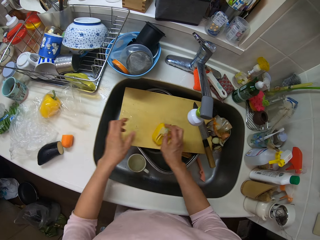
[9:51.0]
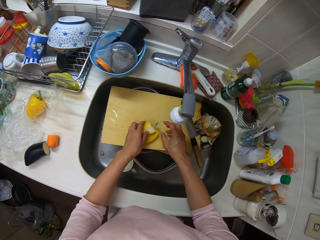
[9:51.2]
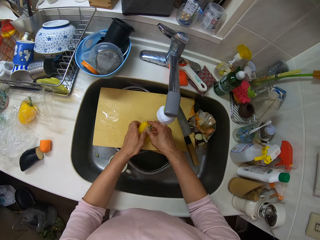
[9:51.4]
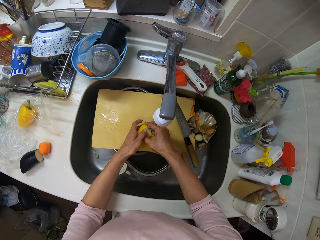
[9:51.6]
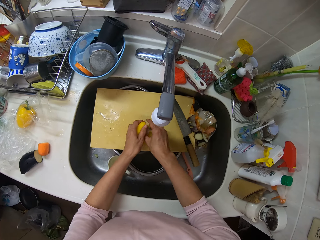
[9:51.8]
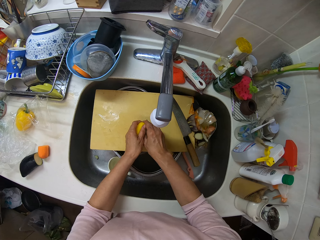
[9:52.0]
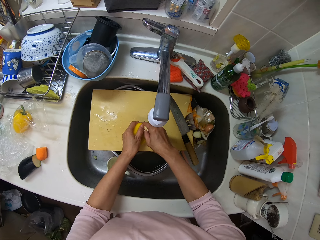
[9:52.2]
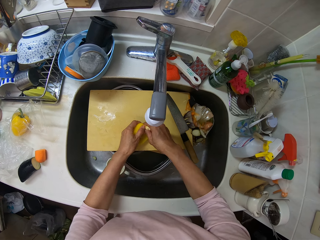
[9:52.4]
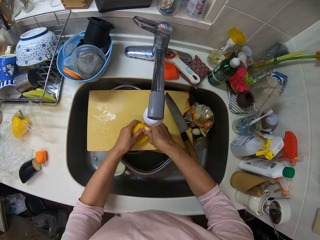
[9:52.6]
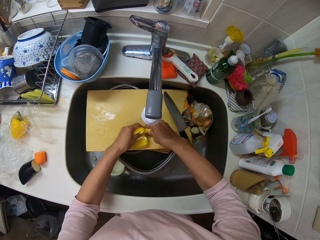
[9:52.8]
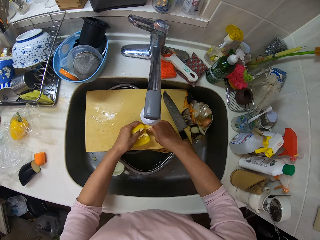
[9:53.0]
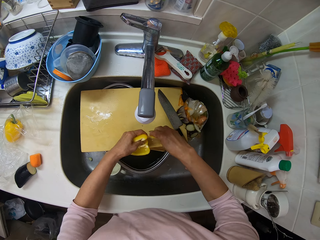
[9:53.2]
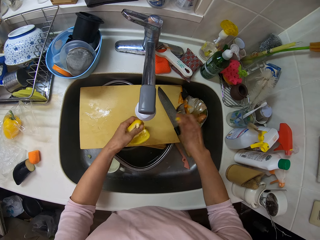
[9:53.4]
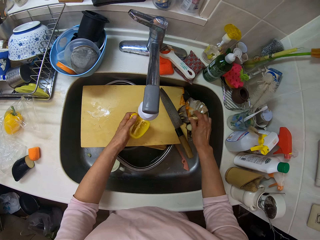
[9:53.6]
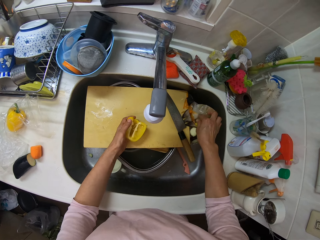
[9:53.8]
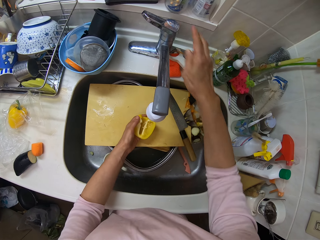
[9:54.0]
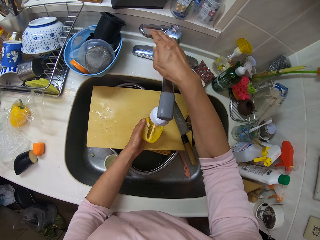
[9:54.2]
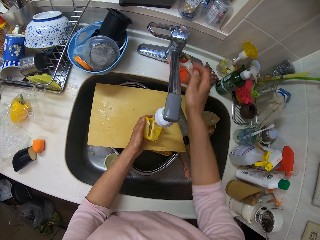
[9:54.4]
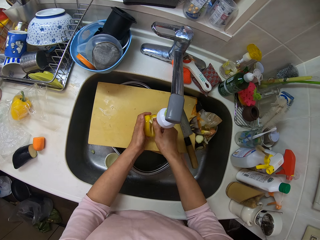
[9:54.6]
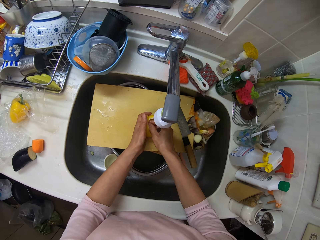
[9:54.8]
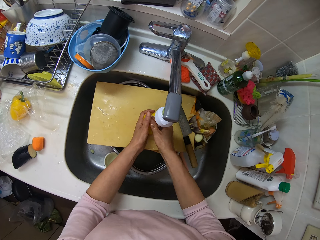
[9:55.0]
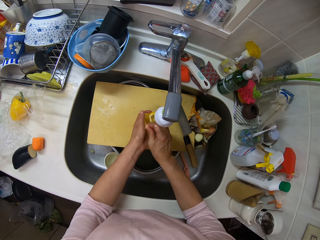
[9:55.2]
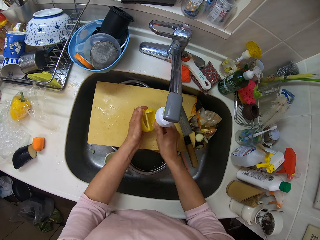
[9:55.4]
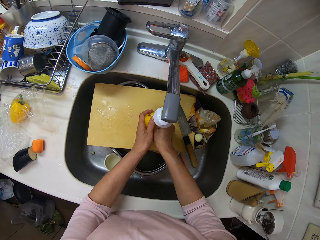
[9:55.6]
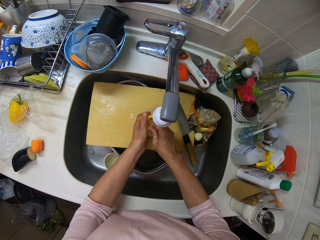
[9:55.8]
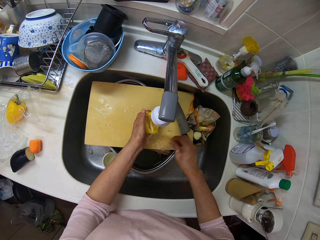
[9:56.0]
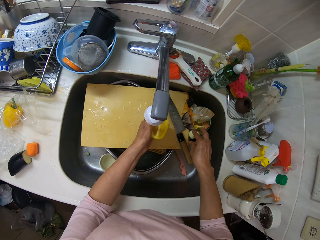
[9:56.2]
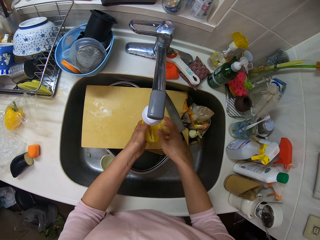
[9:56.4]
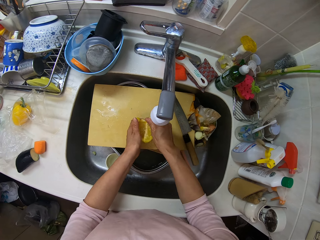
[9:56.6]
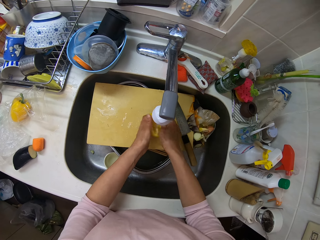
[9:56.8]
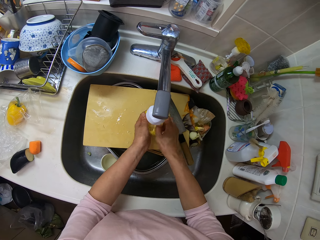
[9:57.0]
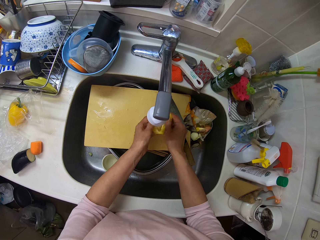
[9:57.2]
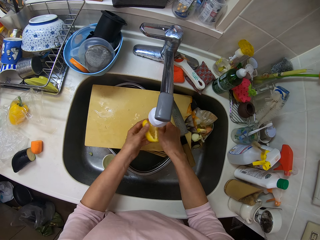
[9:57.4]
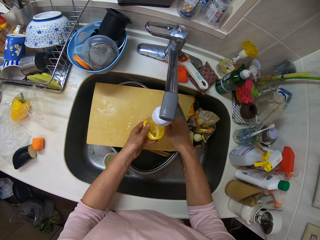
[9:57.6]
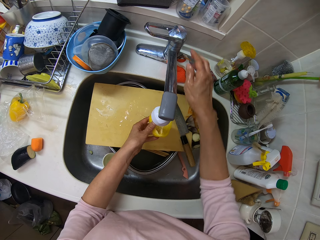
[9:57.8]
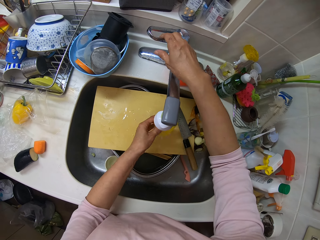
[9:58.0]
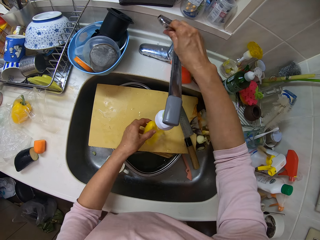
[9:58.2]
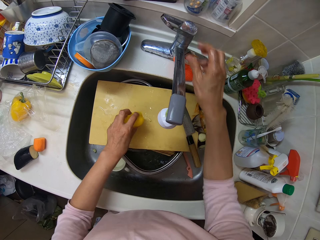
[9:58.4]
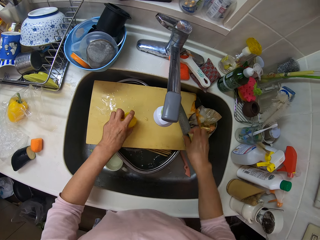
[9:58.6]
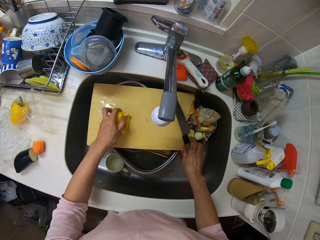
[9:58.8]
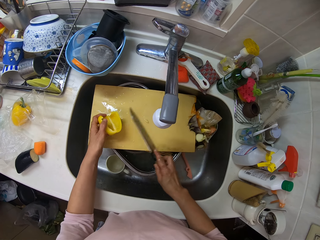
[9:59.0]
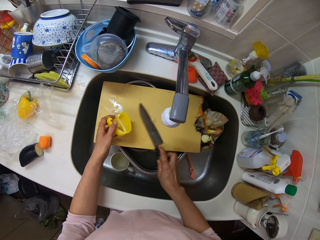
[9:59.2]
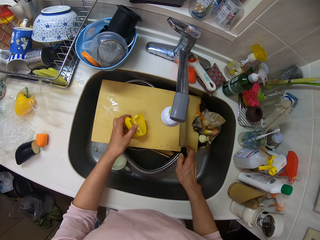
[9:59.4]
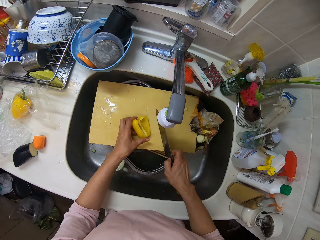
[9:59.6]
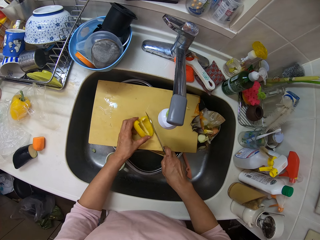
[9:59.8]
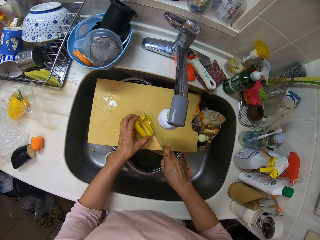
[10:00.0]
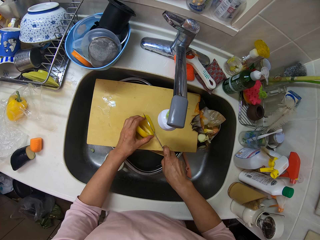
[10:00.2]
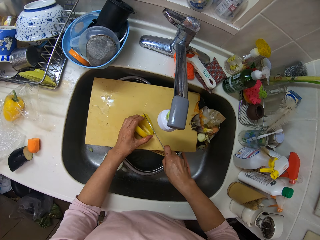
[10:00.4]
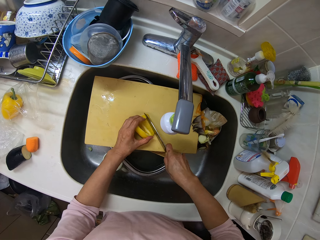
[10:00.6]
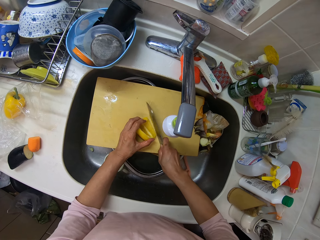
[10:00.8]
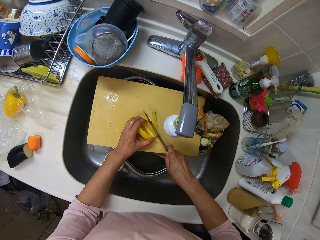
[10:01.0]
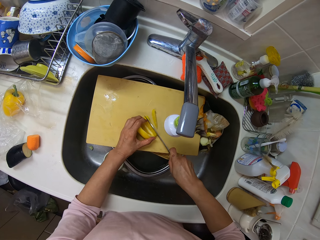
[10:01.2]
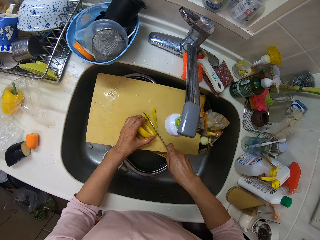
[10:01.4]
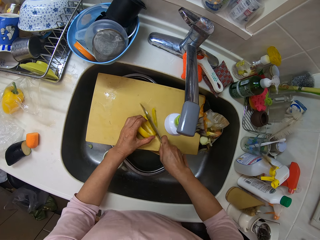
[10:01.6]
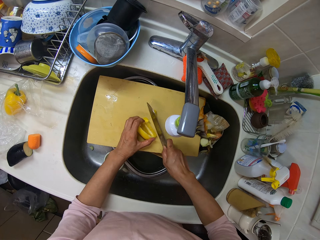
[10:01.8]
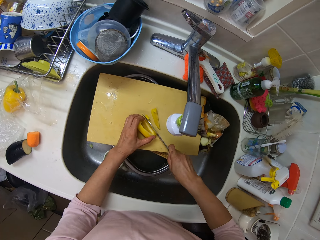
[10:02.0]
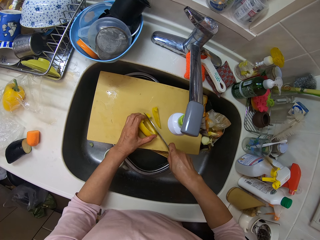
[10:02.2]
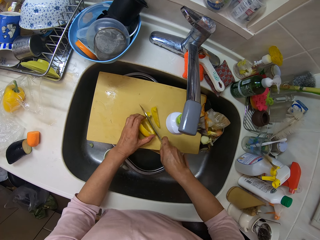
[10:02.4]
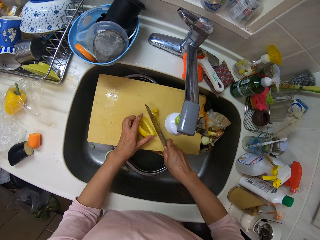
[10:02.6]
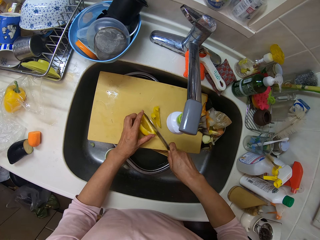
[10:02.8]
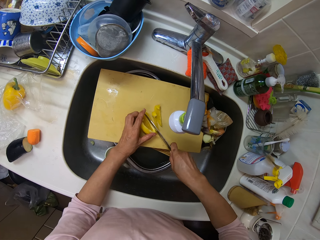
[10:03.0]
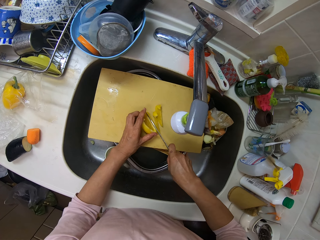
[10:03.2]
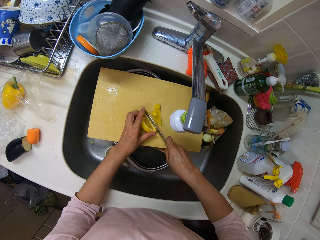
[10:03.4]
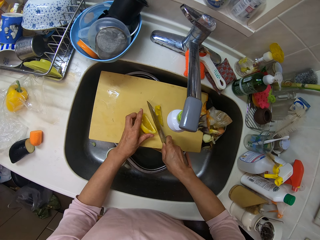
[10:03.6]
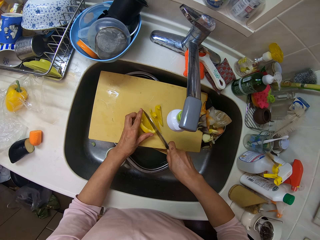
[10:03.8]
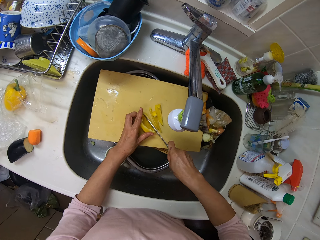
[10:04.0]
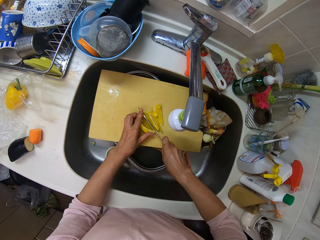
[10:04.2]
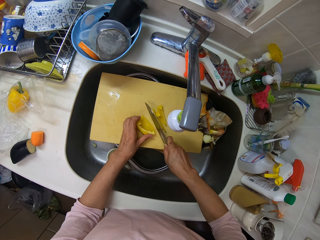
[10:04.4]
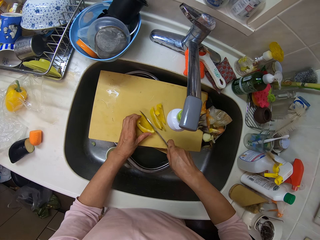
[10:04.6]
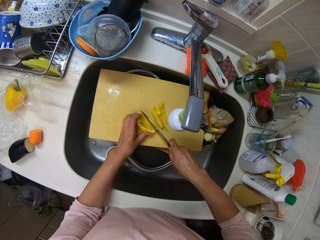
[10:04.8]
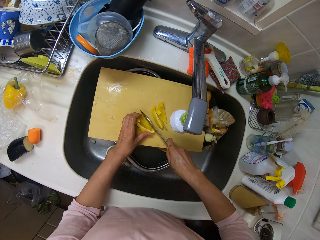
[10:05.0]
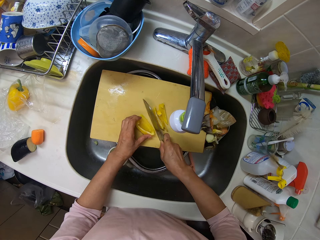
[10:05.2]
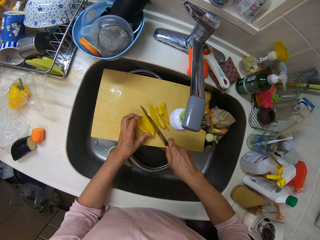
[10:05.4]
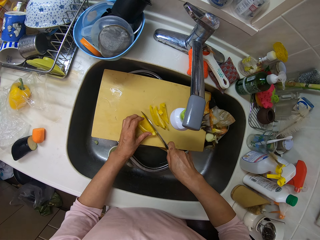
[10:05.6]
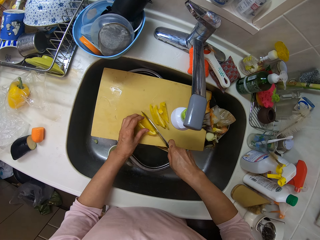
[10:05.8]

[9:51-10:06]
The camera wearer drops the carrot on the kitchen surface. She peels the yellow pepper or capsicum on the wooden plank. She removes the capsicum seeds. She drops dirt into a bowl on the sink. She opens the tap with her right hand. She peels the yellow pepper on the wooden plank. She rinses the yellow pepper on the wooden plank. She closes the tap with her right hand. She picks up the knife from the wooden plank. She clears dirt from the wooden plank with the knife. She cuts the yellow pepper with the knife.

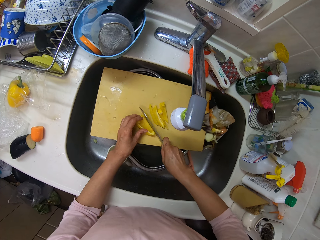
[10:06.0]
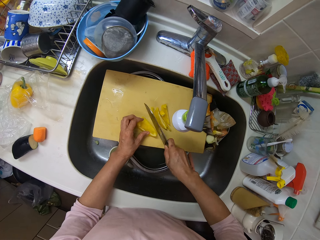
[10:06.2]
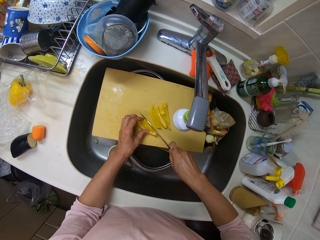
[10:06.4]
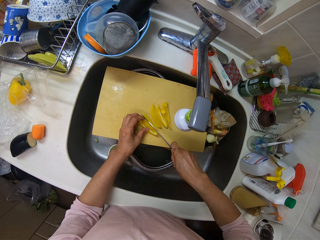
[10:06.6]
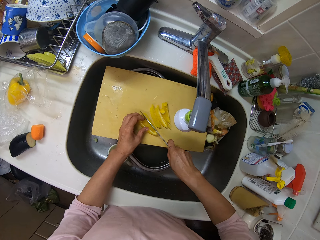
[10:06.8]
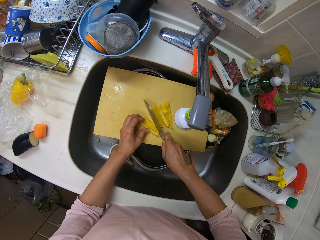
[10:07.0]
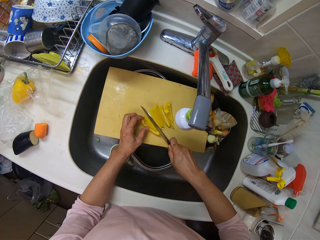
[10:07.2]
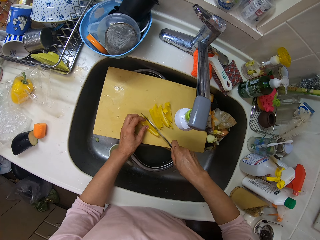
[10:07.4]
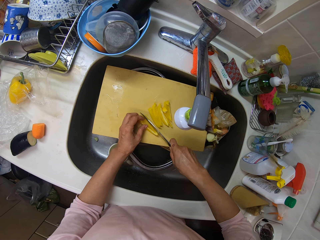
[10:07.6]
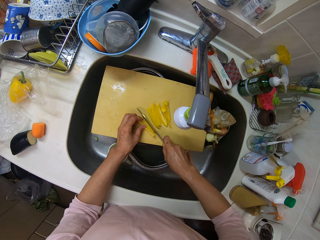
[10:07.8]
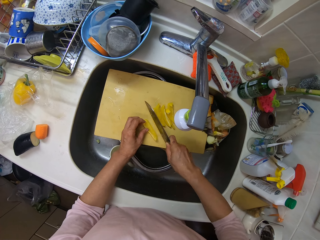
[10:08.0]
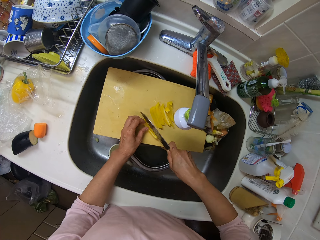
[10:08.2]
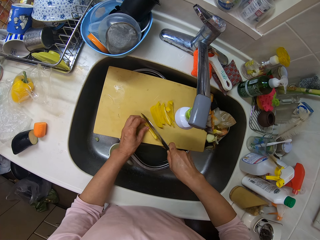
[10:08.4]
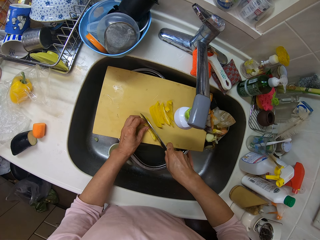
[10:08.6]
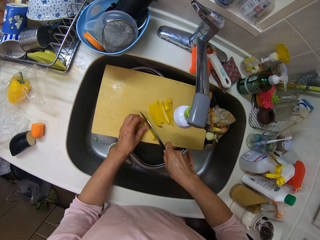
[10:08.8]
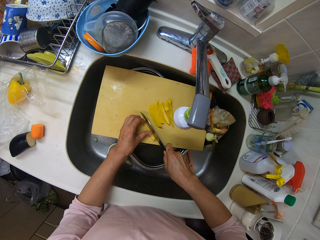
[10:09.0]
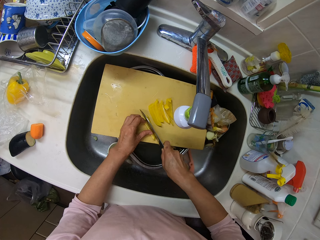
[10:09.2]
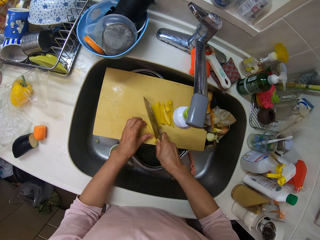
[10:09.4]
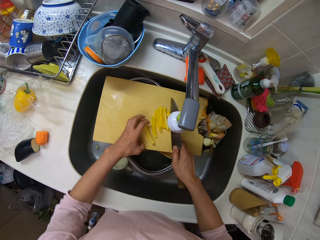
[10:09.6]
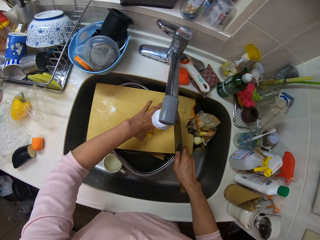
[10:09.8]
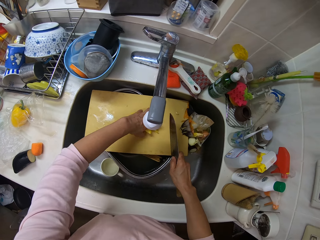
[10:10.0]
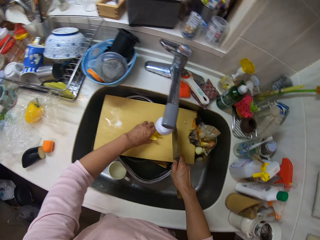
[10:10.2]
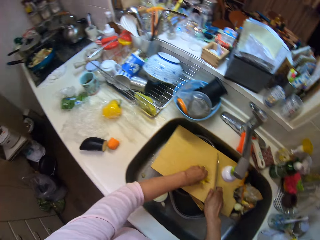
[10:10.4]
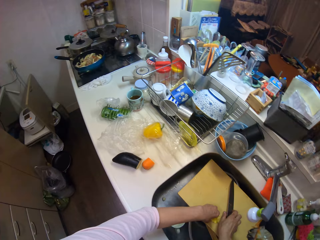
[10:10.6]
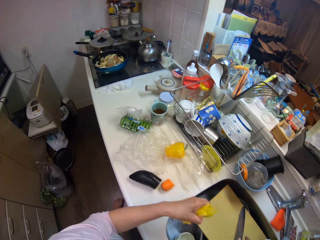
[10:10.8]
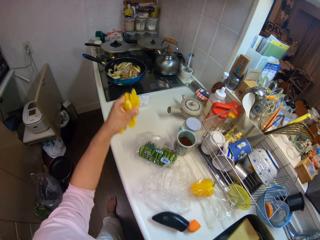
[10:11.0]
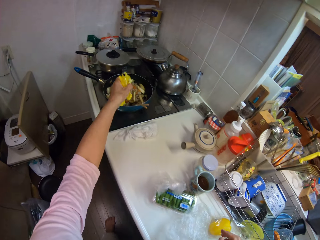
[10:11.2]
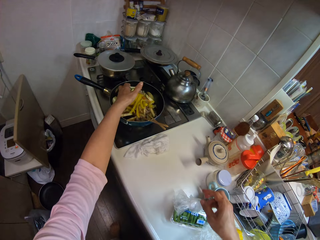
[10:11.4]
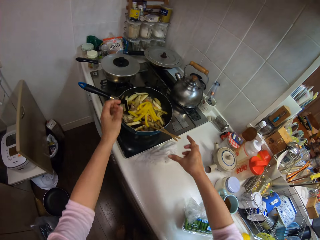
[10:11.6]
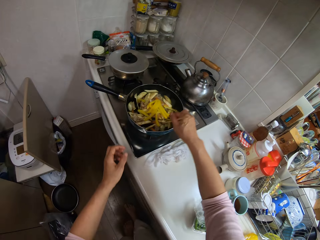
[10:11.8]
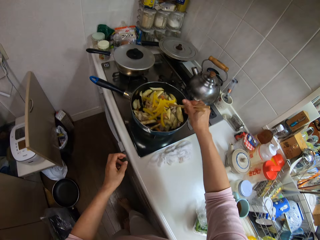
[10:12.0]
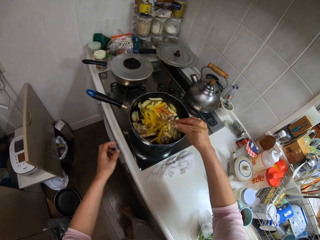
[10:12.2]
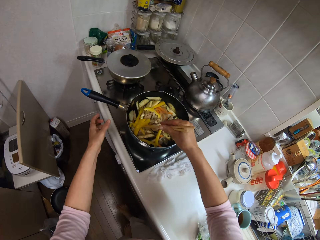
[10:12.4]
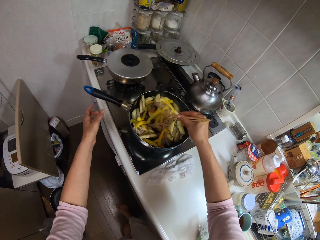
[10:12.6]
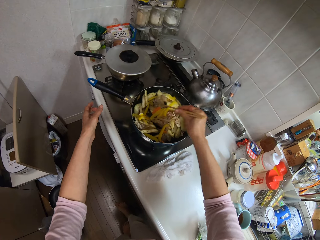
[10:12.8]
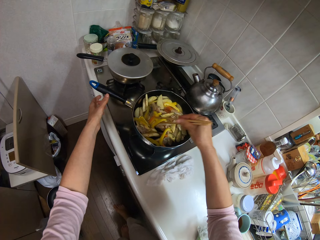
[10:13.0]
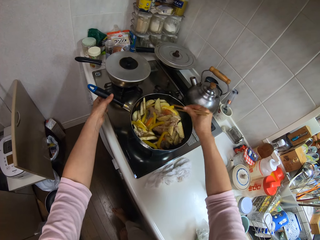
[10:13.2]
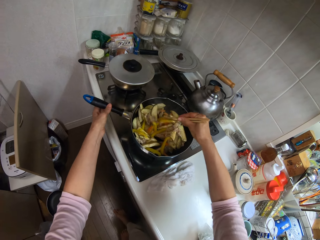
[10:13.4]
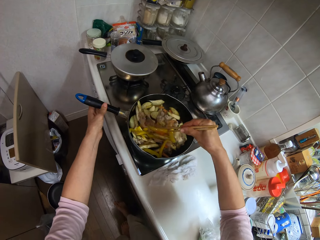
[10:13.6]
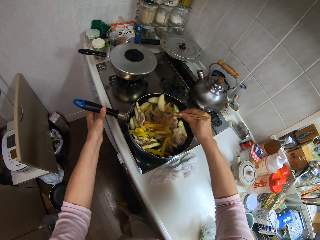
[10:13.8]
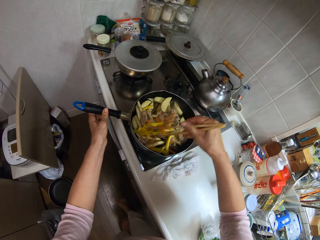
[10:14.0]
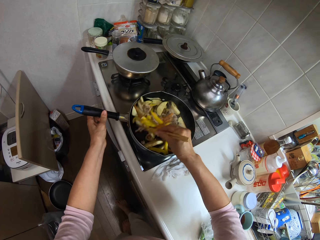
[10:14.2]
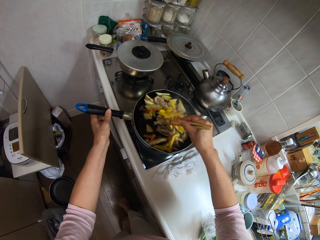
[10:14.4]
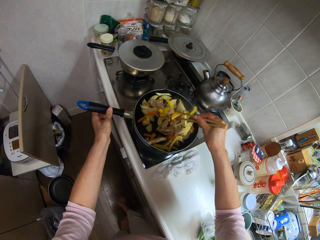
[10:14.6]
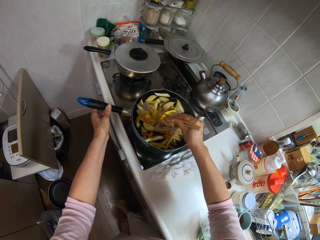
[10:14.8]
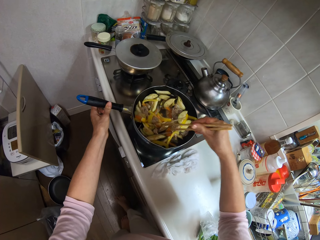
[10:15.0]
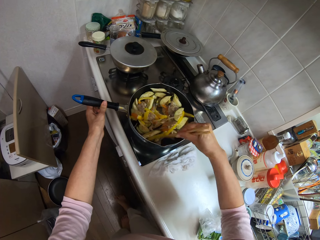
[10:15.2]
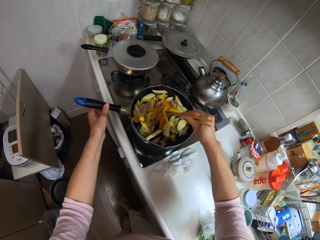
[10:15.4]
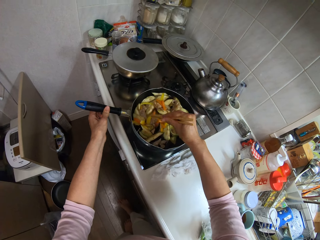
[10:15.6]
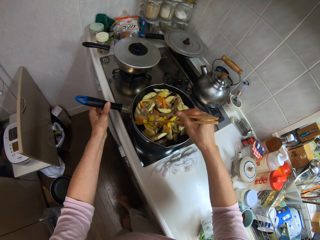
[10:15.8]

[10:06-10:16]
The camera wearer packs the slices of yellow pepper with her left hand. She drops the slices of pepper into the pan. She stirs the food in the pan with chopsticks. She moves the pan with her left hand. She holds the handle.
